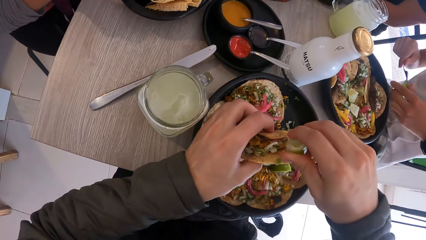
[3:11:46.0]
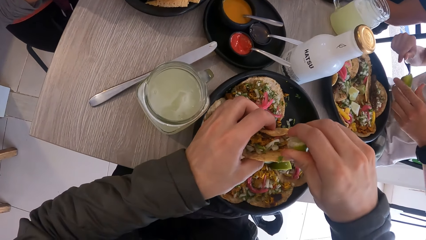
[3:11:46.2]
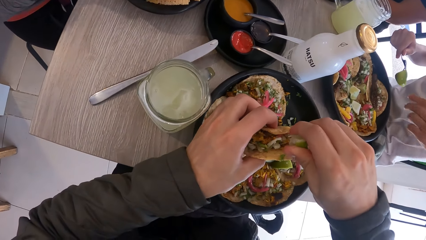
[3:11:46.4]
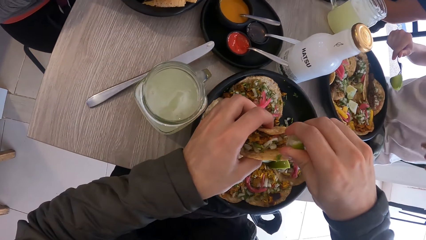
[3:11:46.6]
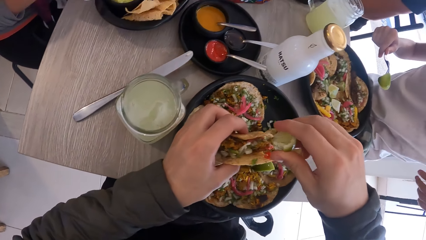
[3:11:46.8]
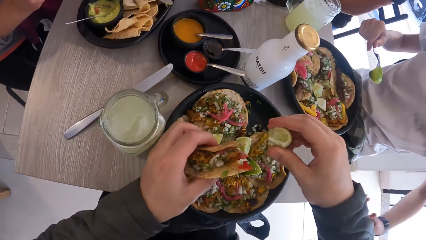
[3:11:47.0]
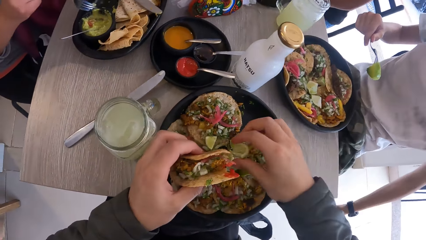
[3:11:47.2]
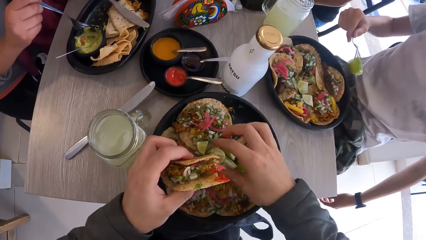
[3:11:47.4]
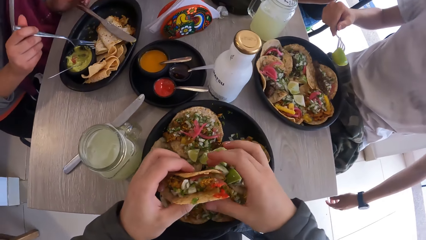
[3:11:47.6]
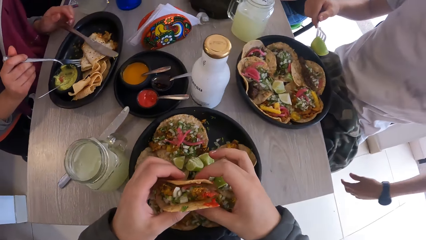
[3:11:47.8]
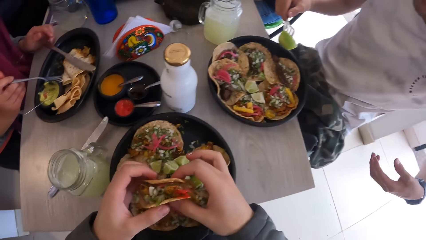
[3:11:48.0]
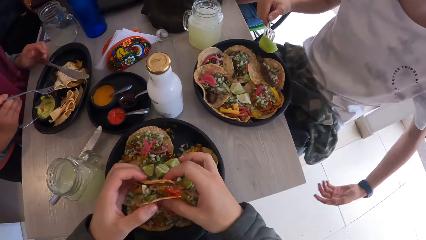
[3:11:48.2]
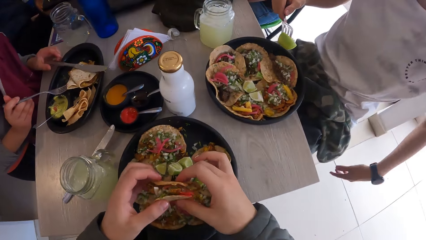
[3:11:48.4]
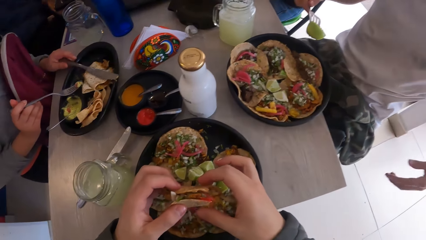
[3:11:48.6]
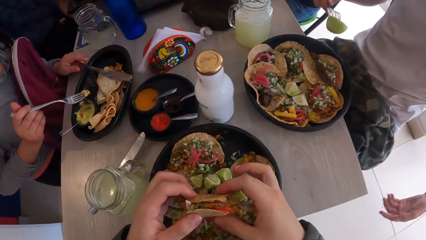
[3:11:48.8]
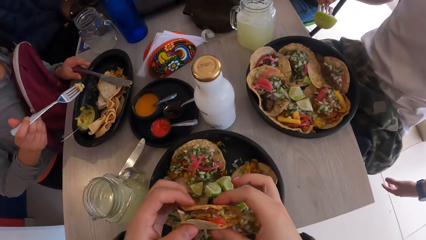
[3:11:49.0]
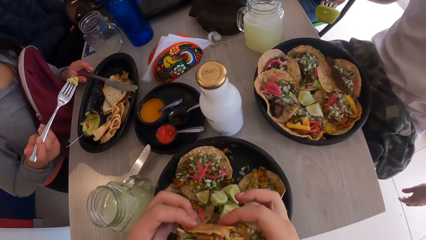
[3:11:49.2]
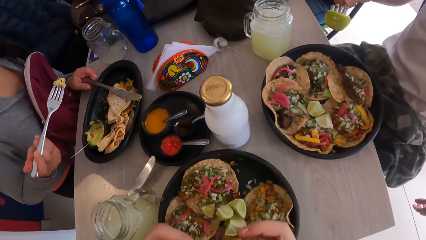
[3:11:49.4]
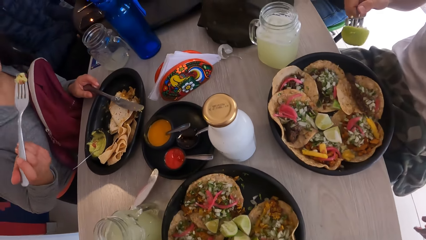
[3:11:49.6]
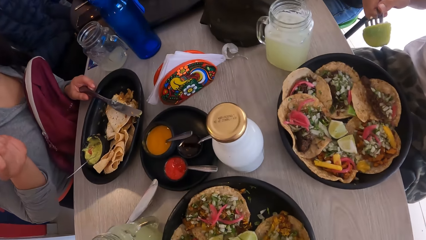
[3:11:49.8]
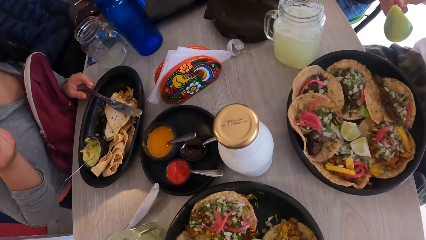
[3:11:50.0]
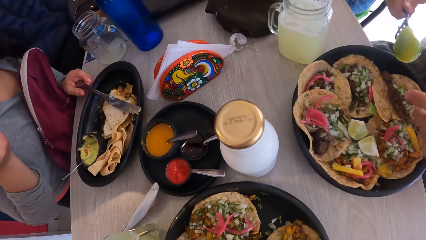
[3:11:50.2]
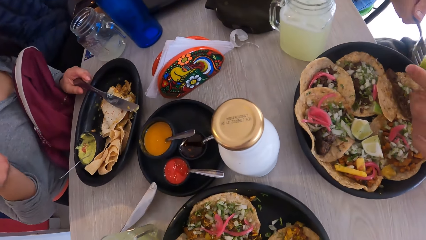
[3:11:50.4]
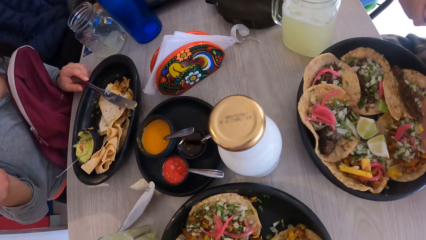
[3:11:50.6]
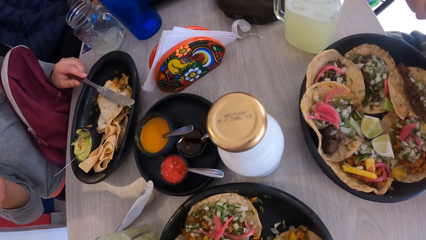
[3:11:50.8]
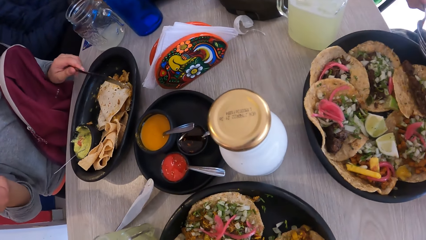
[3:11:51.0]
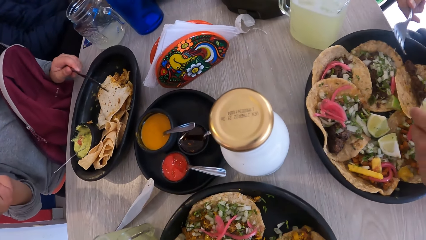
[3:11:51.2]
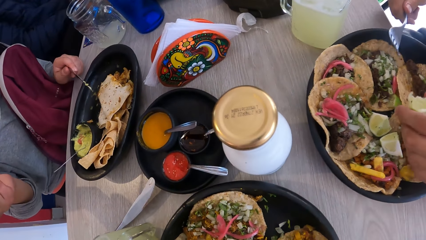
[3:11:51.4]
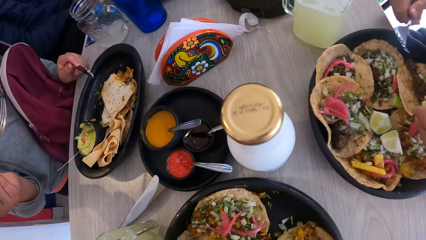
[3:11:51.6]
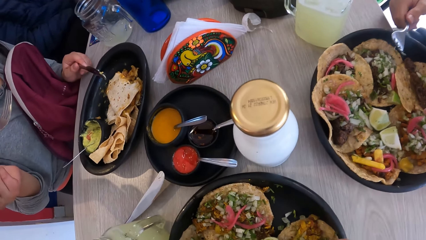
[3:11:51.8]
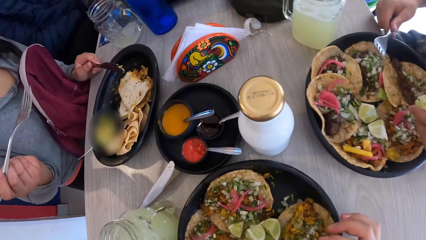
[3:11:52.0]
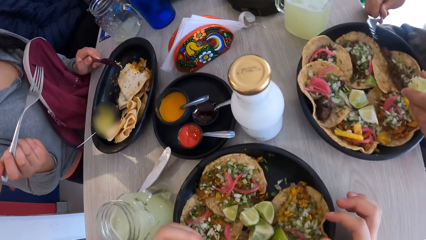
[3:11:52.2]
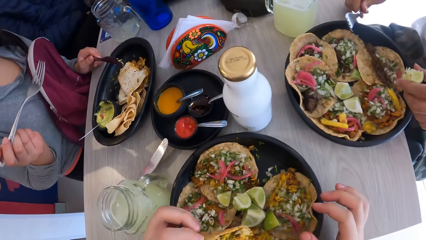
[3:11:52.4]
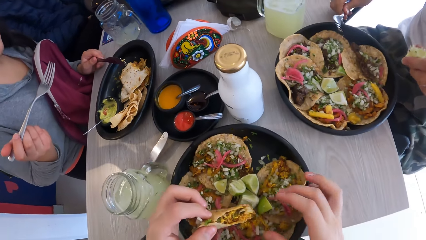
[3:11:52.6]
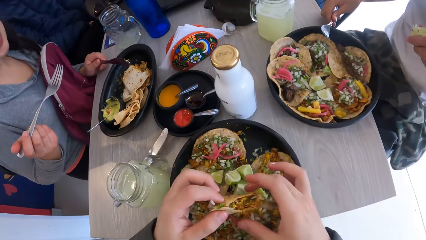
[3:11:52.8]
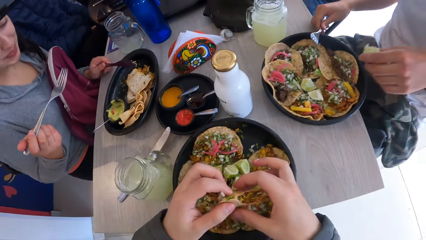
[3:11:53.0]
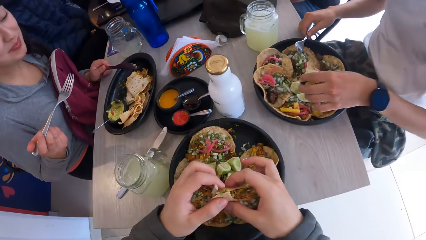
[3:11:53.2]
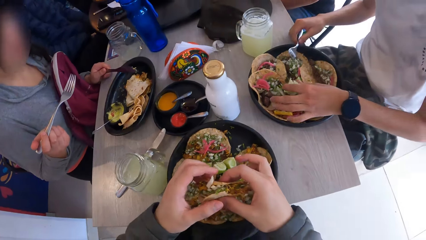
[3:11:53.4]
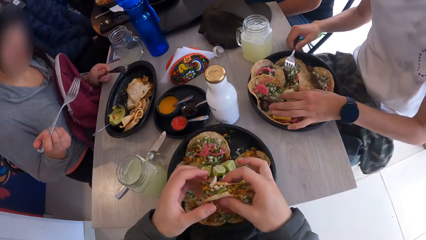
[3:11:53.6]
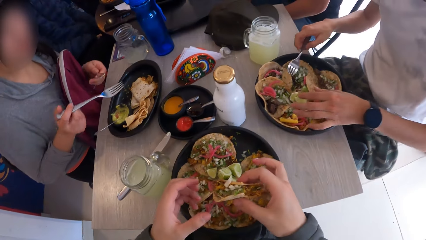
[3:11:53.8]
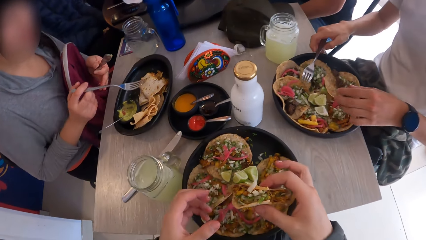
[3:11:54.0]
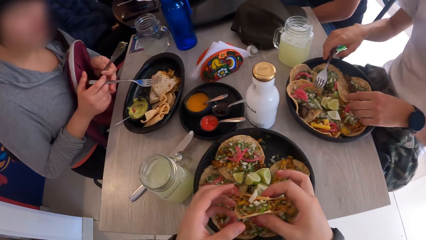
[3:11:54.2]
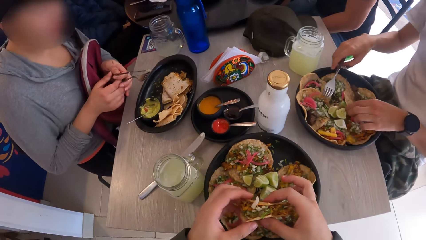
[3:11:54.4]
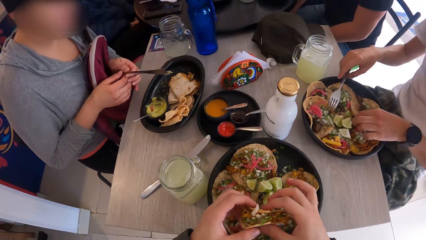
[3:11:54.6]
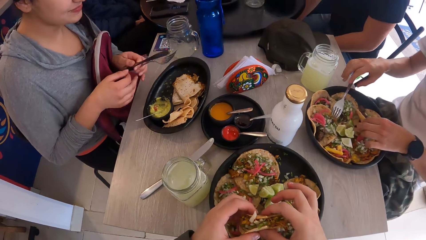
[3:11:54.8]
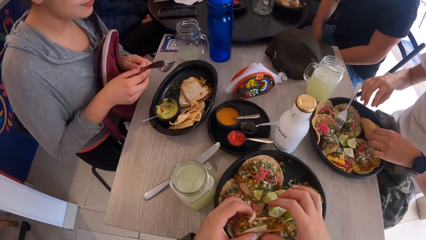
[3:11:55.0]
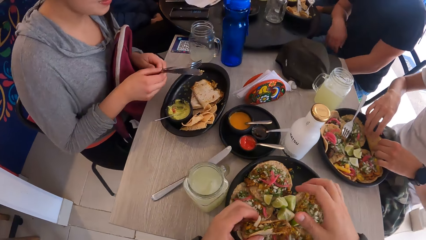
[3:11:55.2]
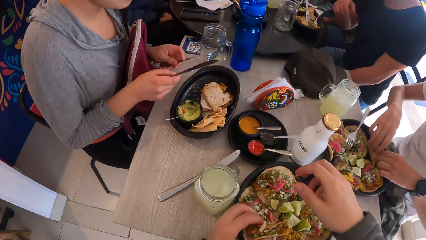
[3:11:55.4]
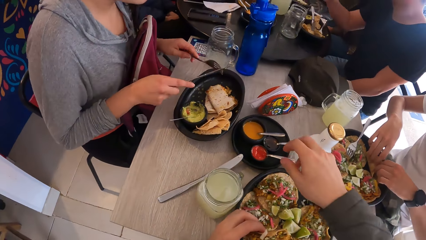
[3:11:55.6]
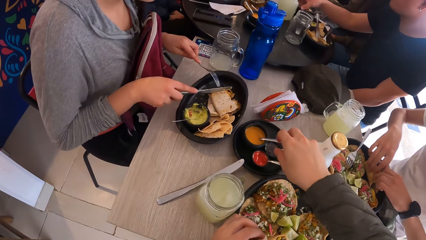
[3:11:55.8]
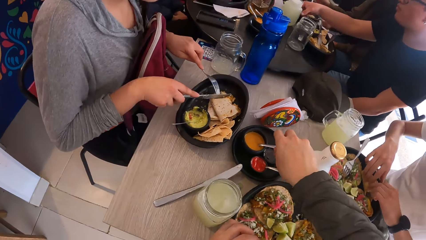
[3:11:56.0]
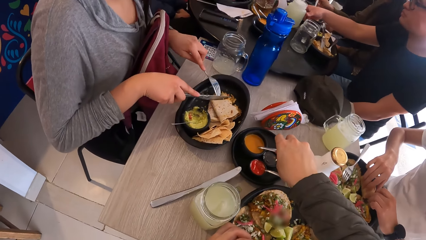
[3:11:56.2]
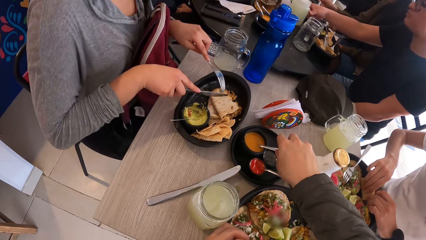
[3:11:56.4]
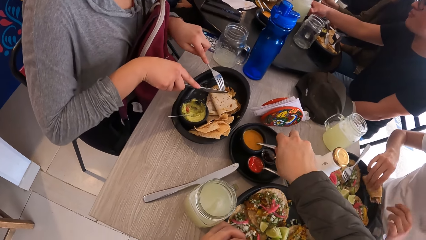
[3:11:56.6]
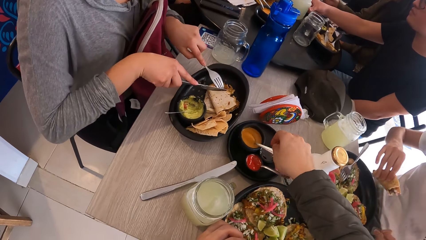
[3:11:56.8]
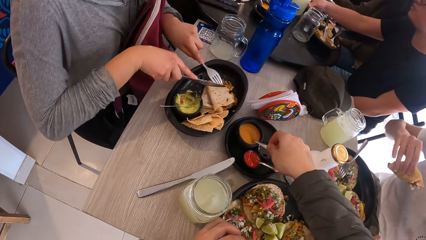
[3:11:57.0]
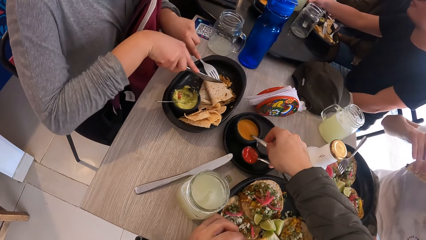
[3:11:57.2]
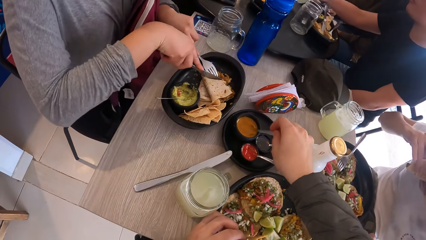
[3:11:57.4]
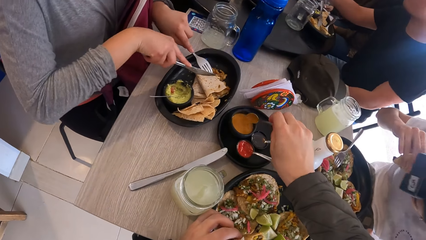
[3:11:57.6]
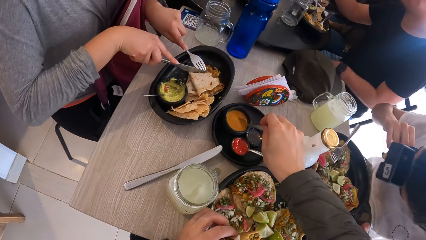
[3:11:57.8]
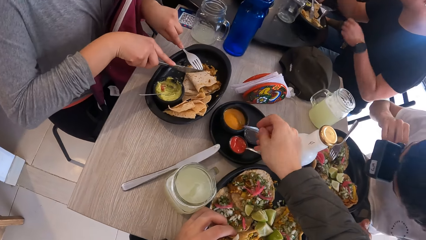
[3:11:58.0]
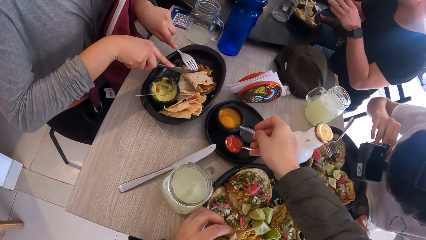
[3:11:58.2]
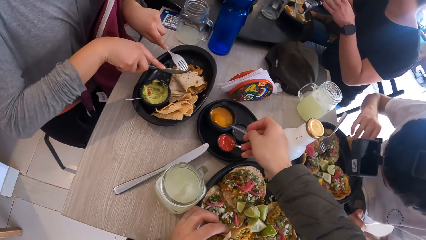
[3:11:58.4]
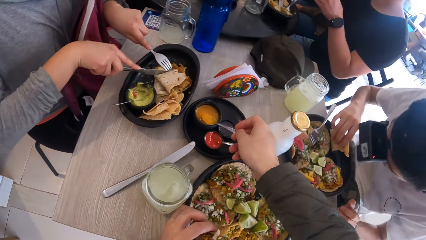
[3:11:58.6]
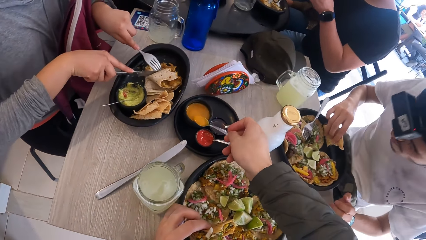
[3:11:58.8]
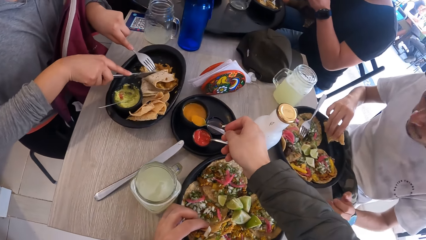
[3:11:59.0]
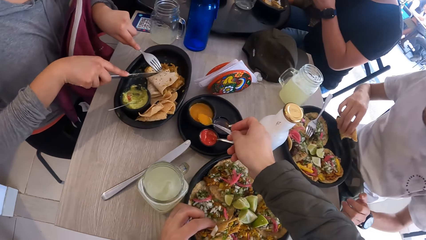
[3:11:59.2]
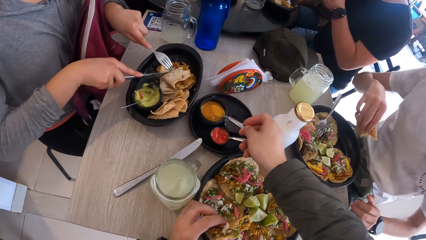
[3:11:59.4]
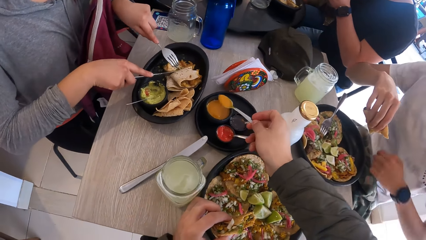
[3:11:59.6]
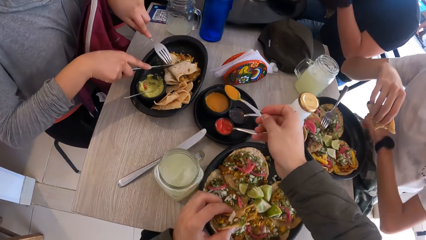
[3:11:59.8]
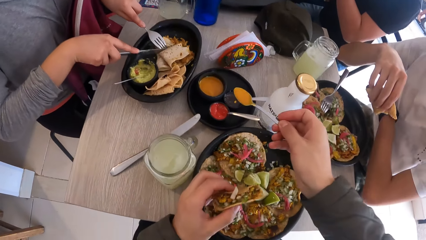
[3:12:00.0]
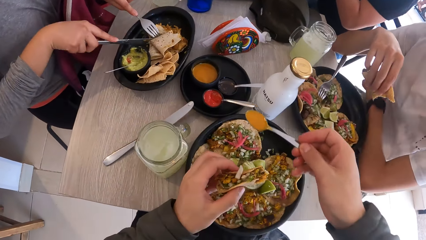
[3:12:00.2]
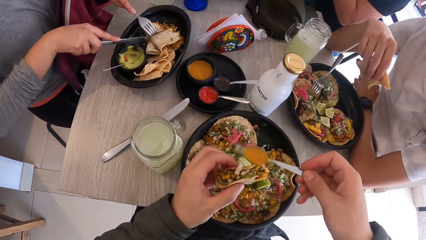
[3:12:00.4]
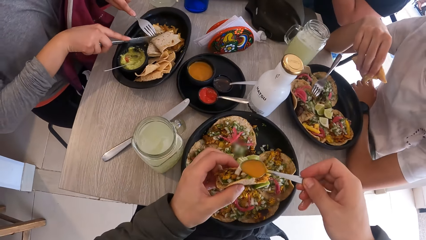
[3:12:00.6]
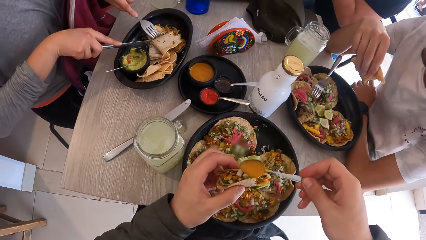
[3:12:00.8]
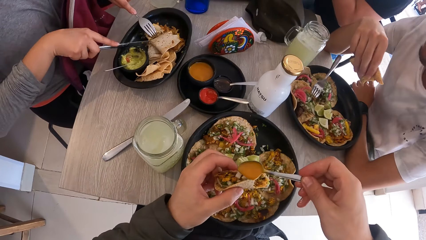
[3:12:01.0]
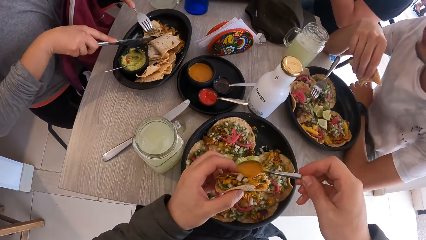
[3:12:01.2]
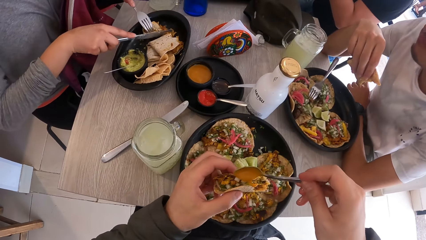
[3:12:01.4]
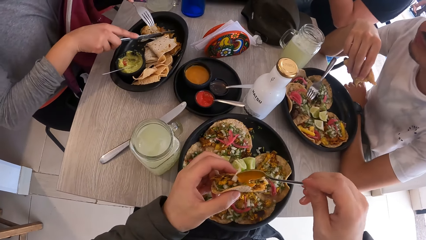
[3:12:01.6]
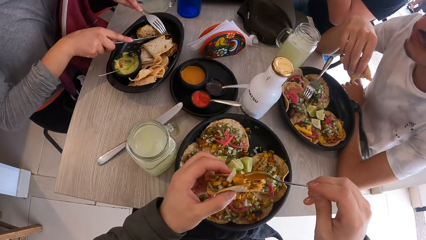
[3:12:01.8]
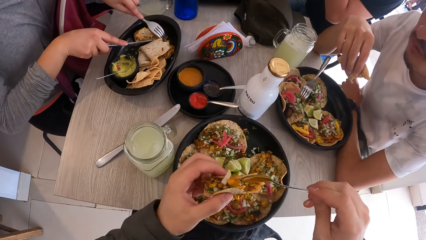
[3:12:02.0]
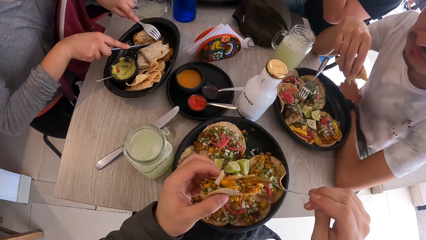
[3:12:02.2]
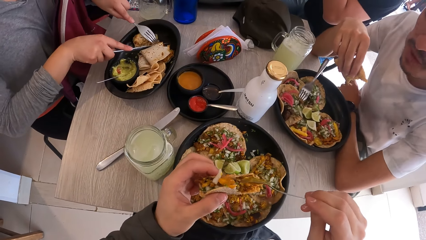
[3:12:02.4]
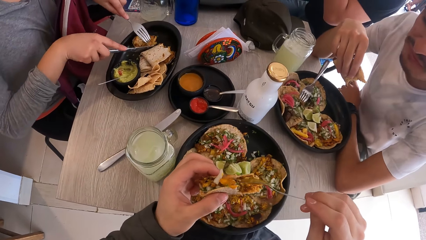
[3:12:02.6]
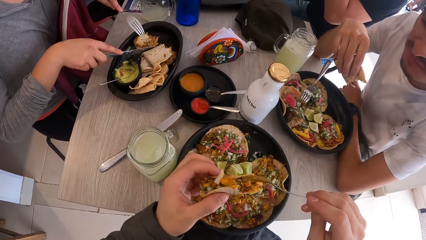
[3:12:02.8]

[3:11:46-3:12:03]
The camera wearer drops the lemon in the plate with his right hand. He holds the taco with both hands. He eats food. He passes the taco to his right hand from his left hand. The man drops the fork on the plate with his right hand and drops the lemon in the plate with his left hand. The woman switches the knife and the fork in her hands. The man eats some tacos from the plate with both hands. The camera wearer stares at the tray. He takes some sauce from a cup in the plate with a spoon in his right hand. He adds the sauce to the taco in his left hand with the spoon in his right hand.
